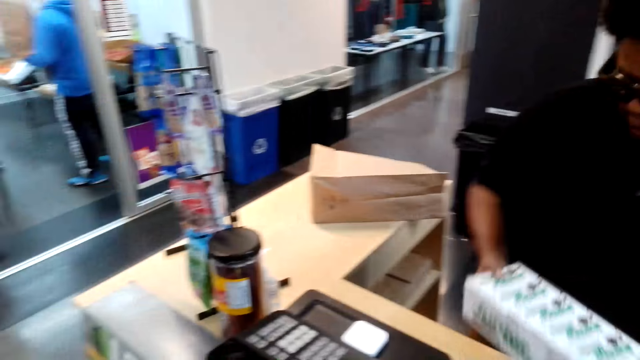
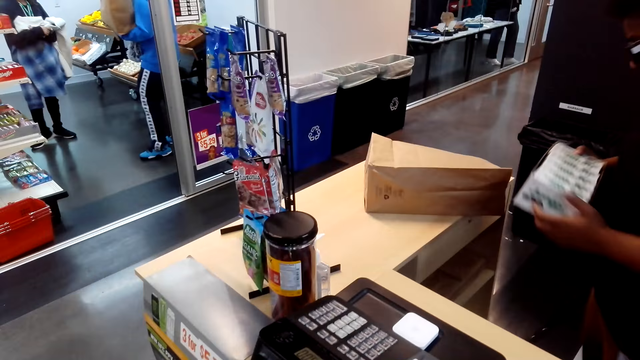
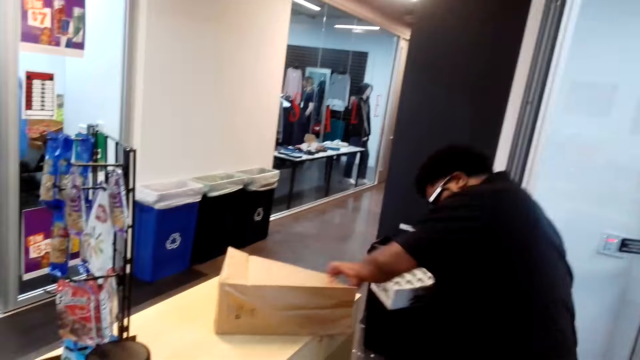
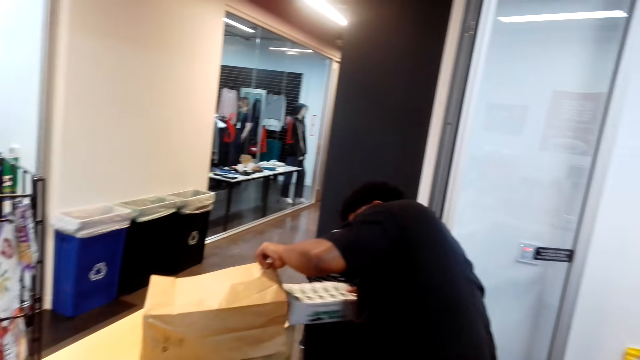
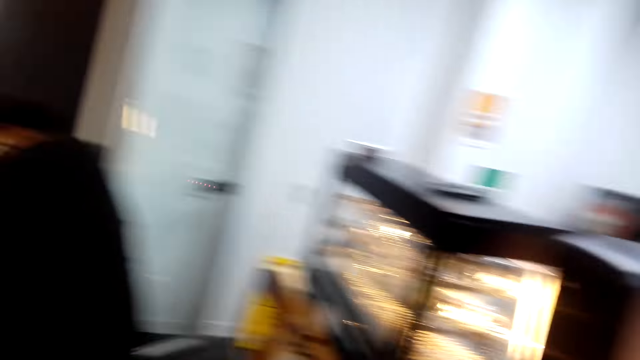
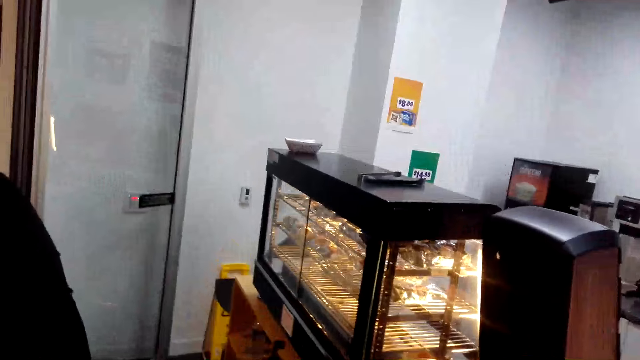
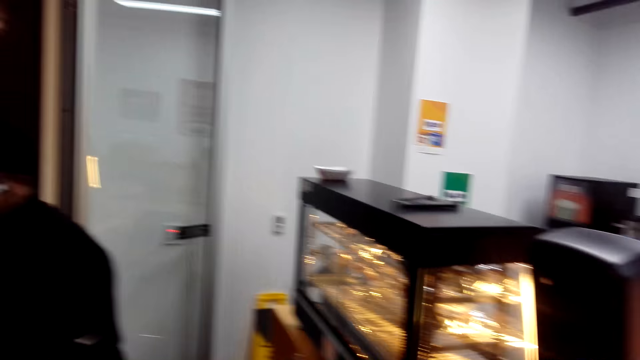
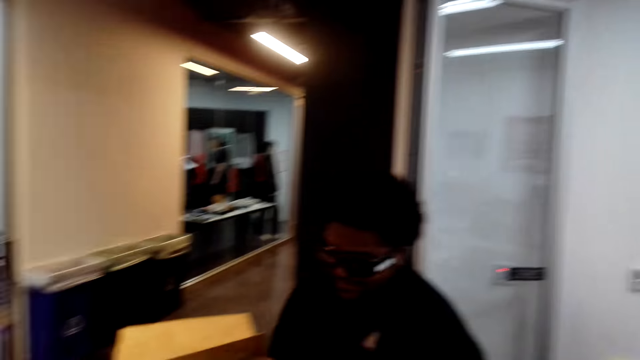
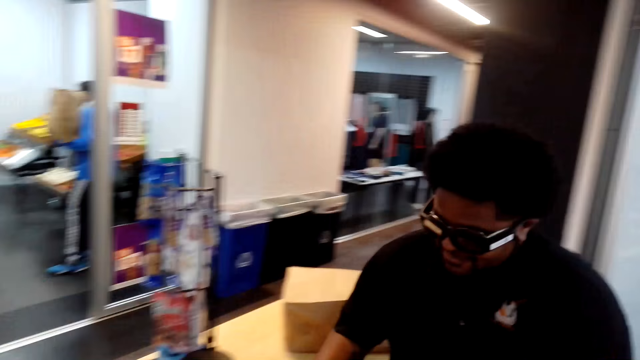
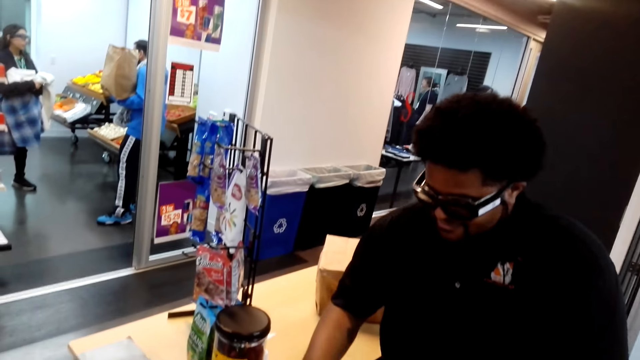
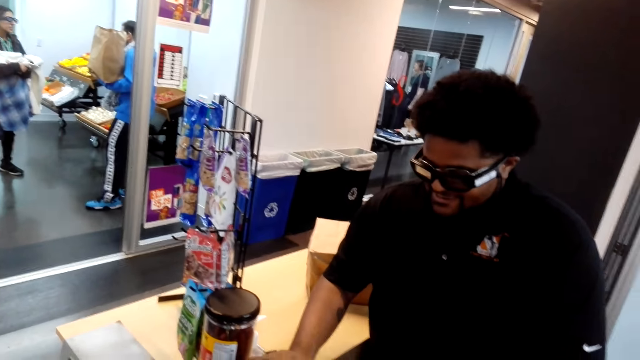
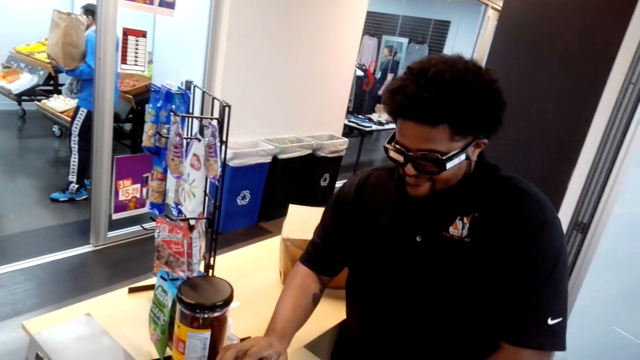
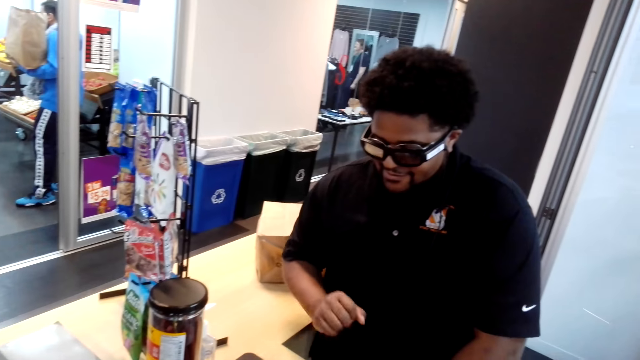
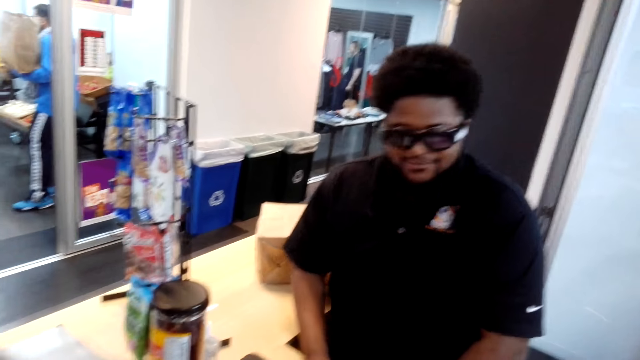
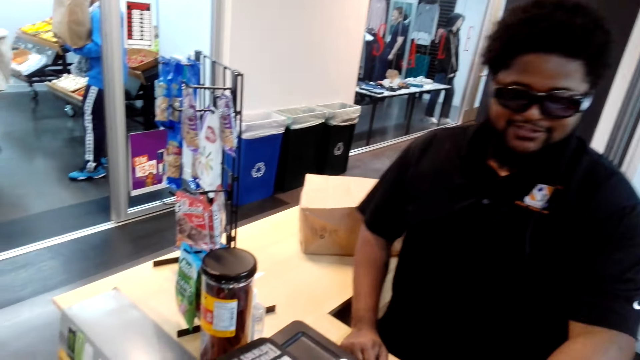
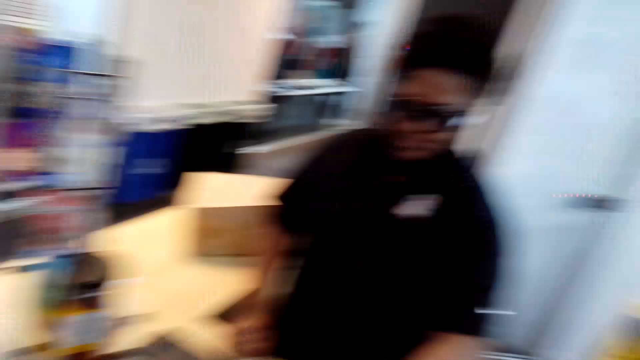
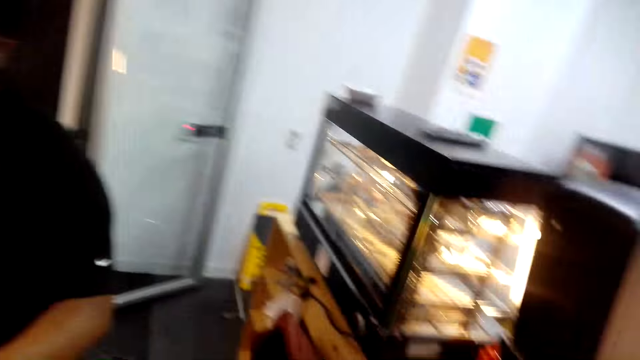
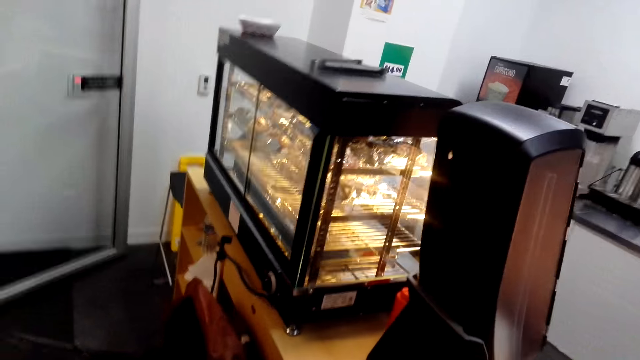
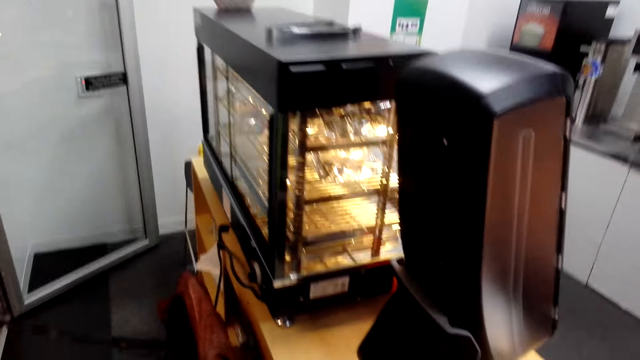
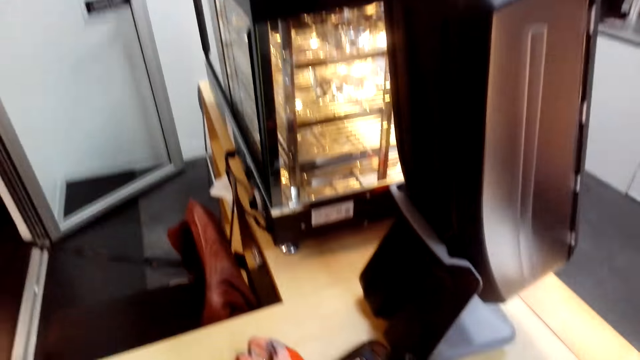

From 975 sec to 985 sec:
The camera wearer stares around the shop.

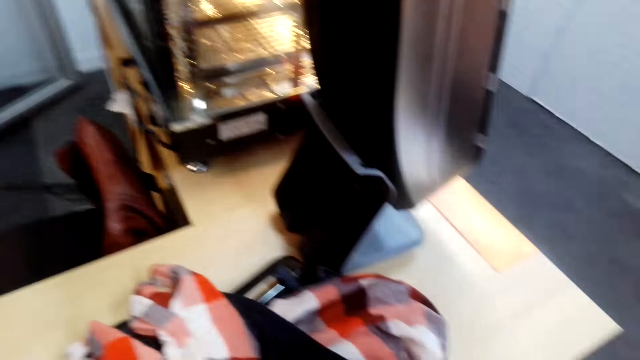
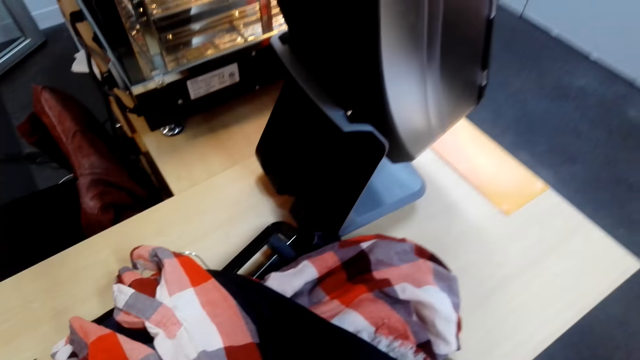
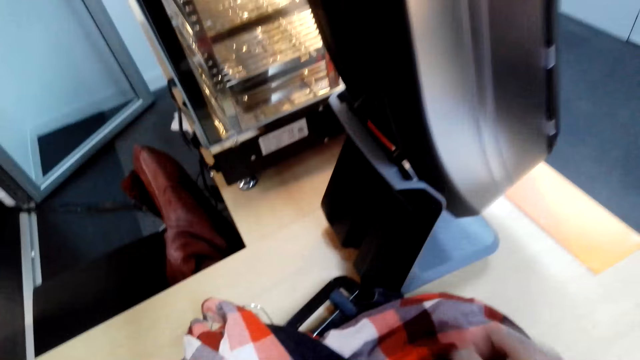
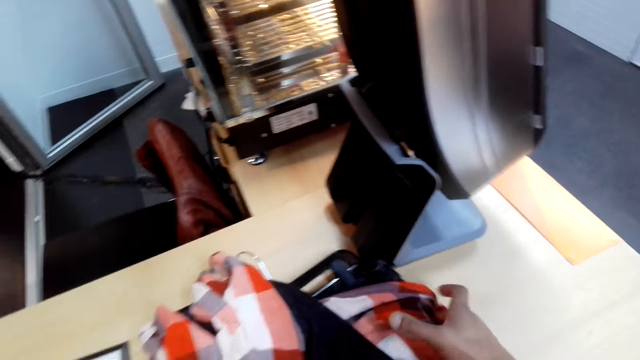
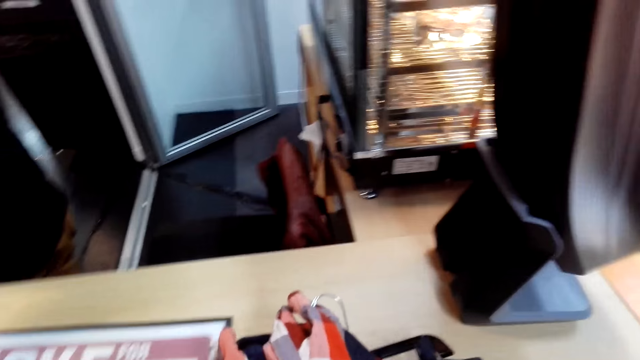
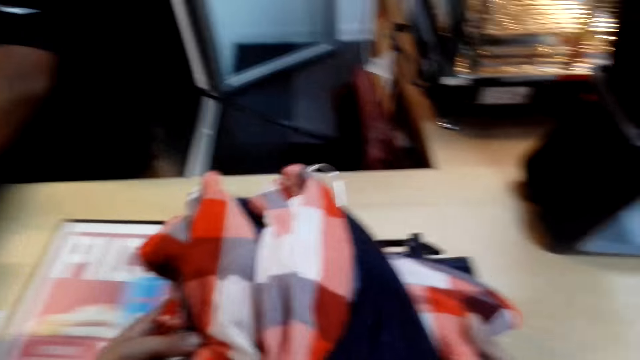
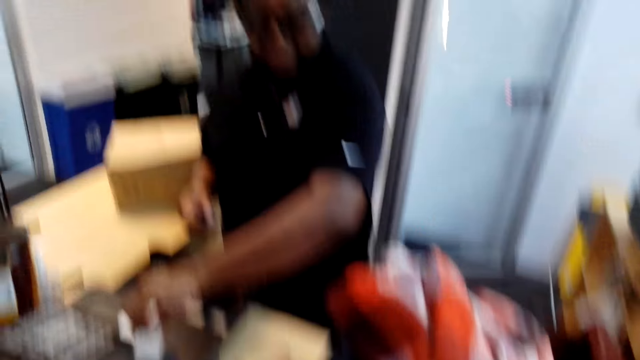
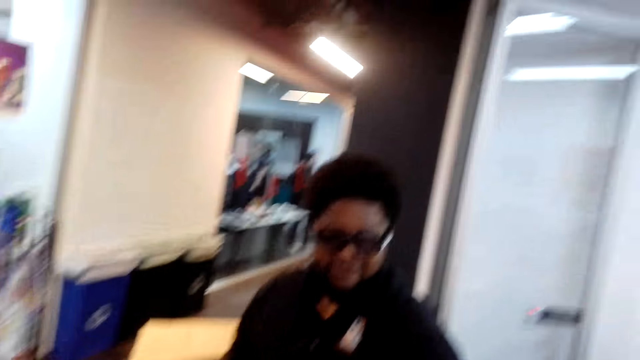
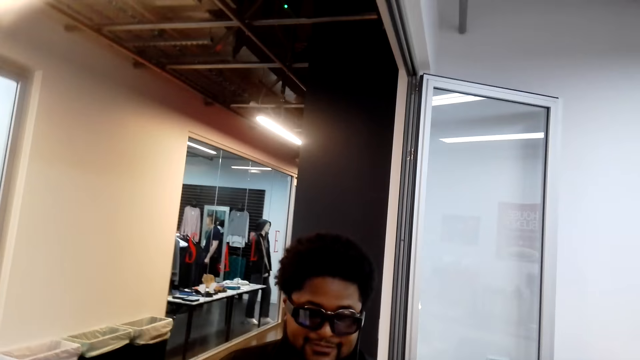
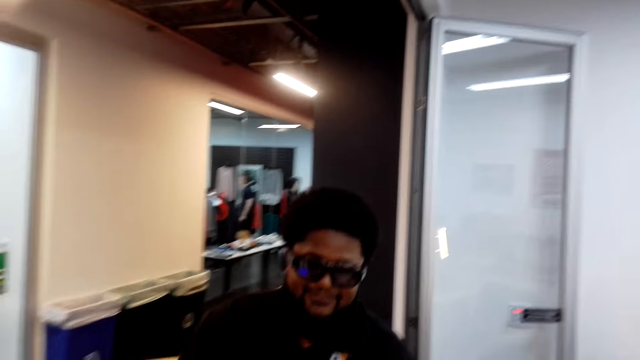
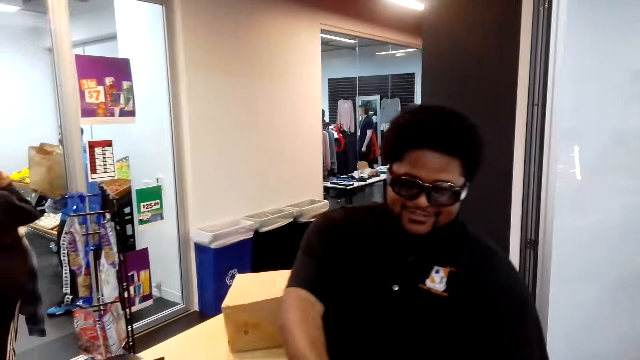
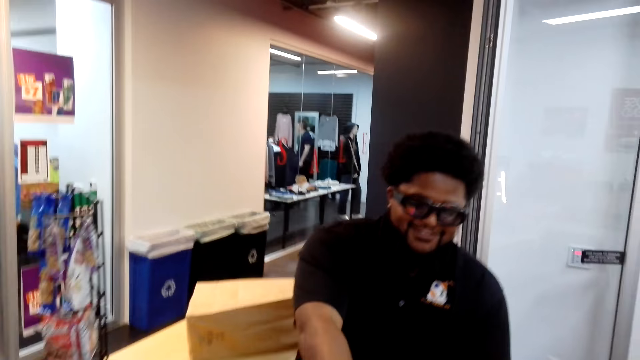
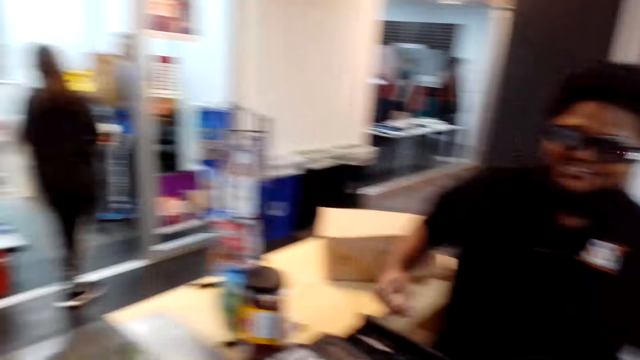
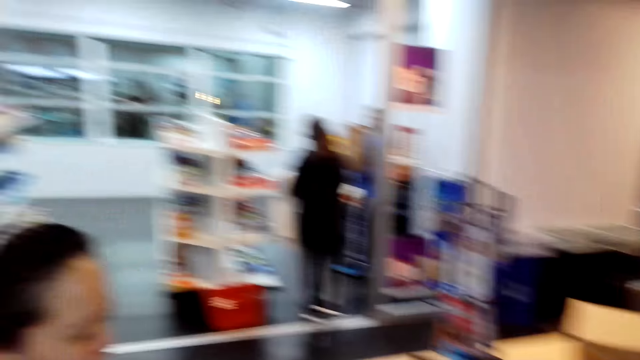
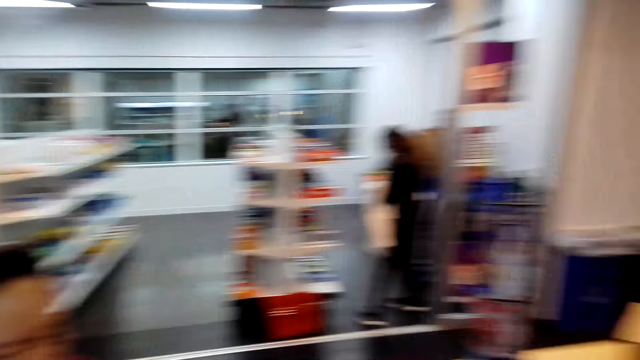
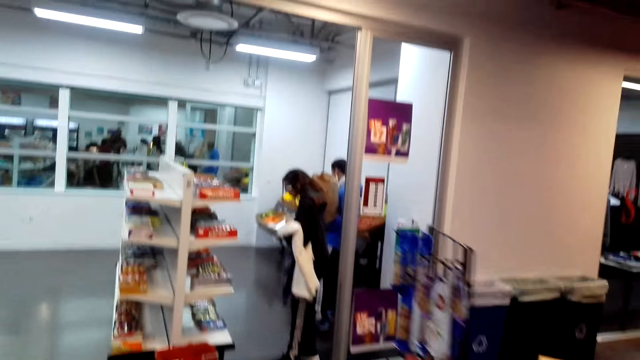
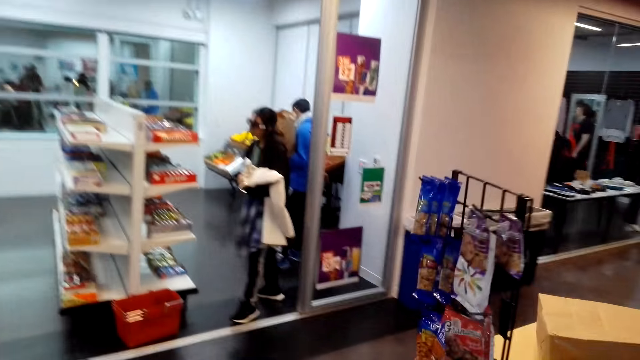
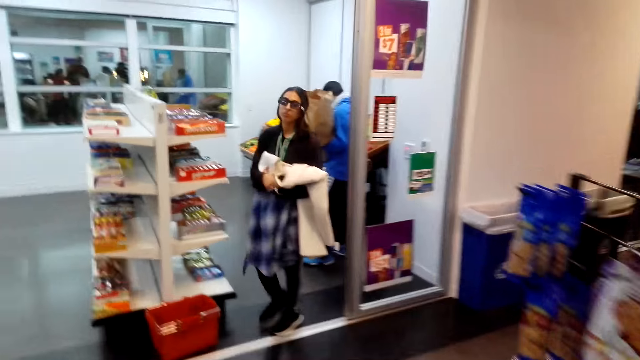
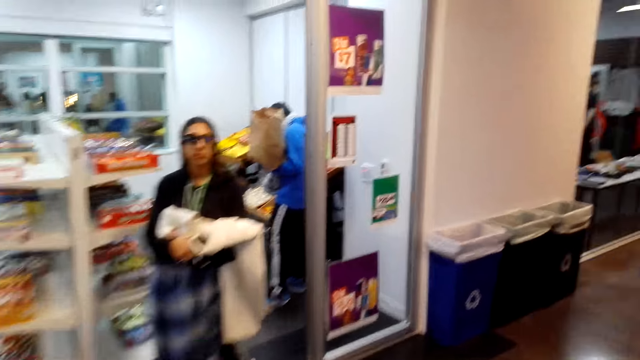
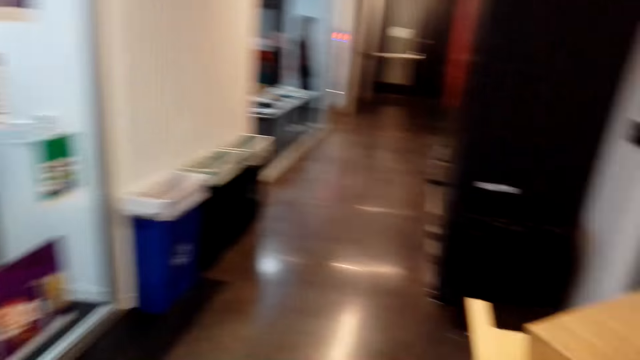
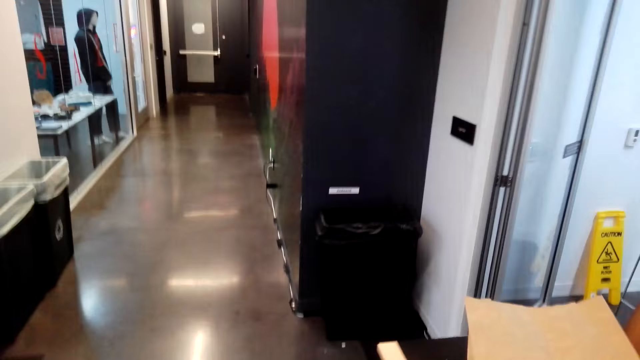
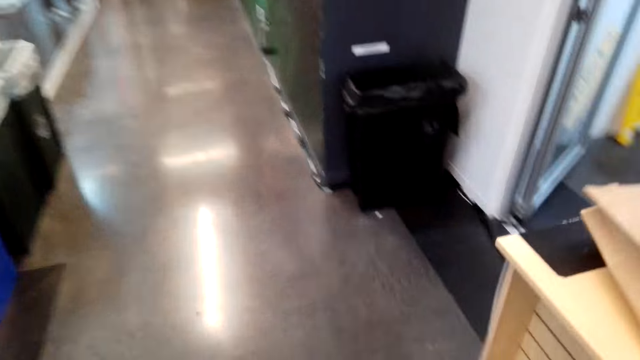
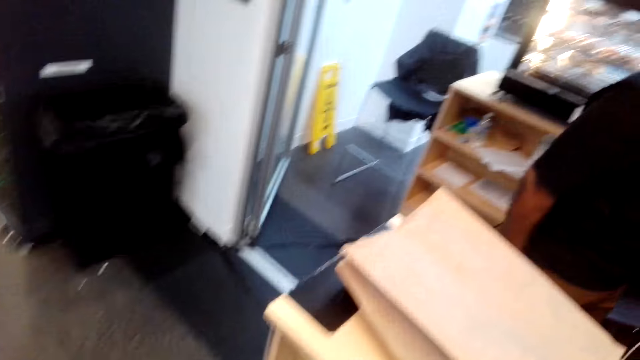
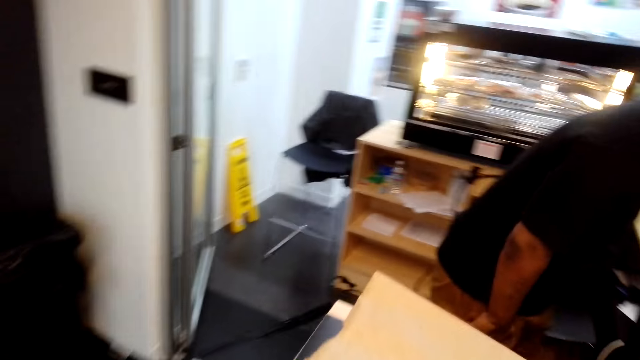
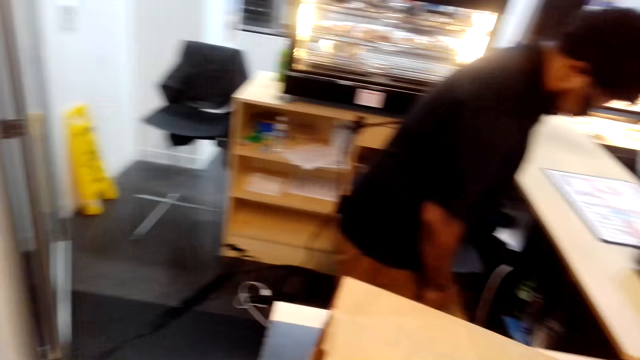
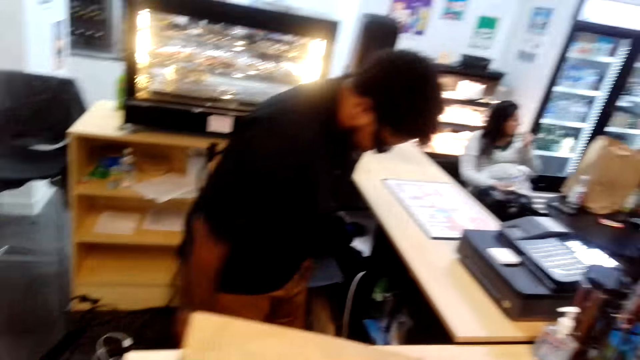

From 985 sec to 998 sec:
The camera wearer moves a cloth on the table. They give a man the cloth. They walk around the shop.
